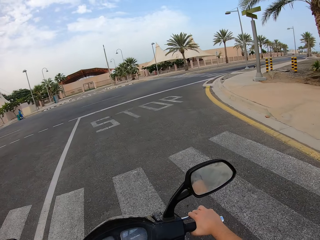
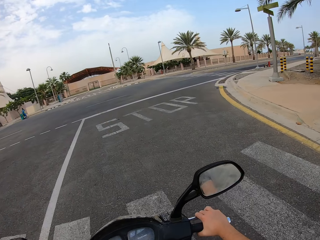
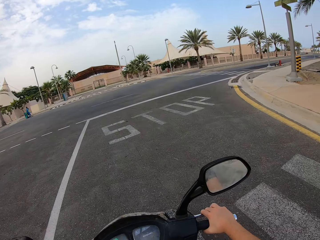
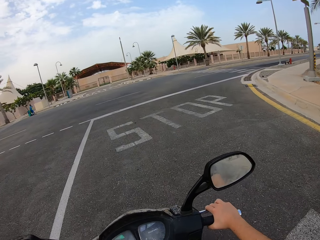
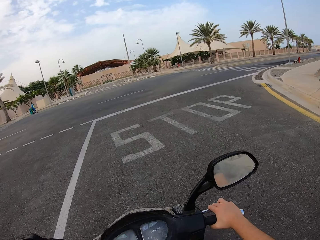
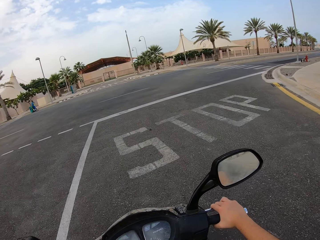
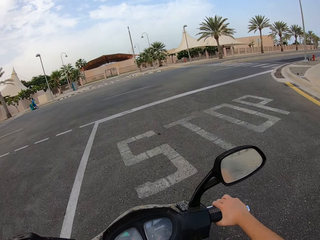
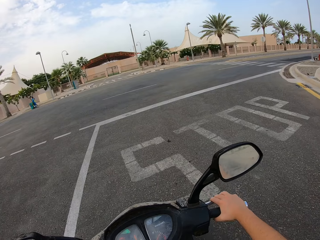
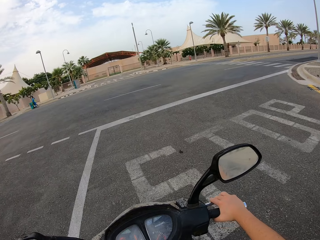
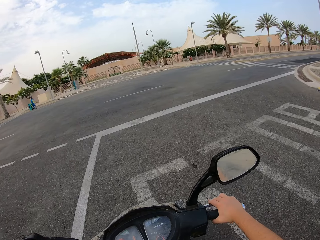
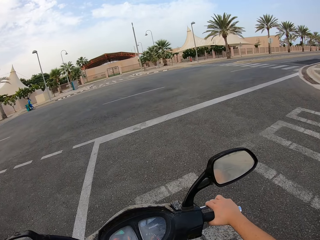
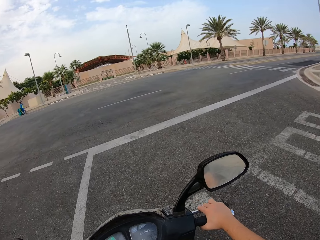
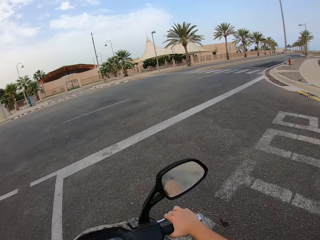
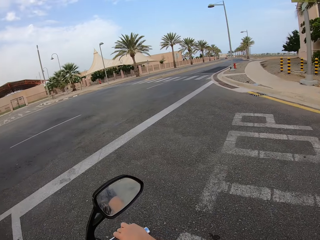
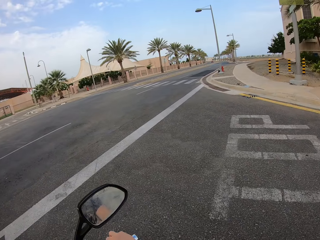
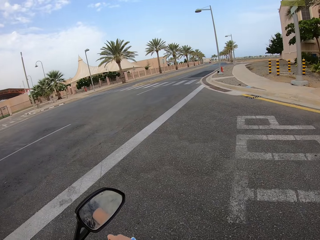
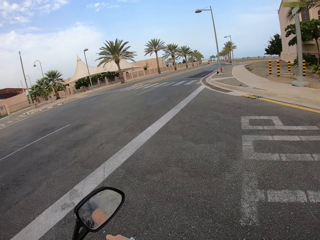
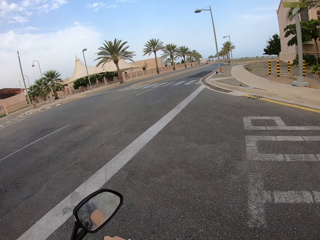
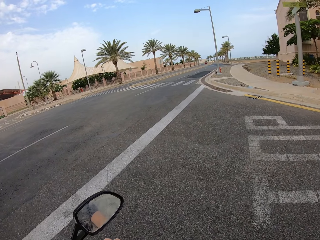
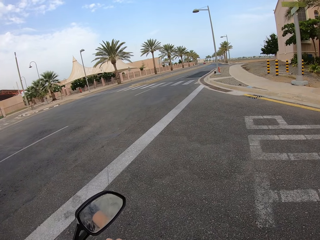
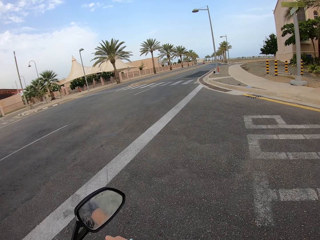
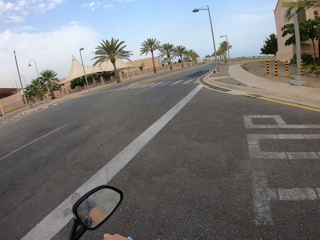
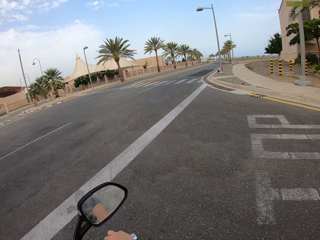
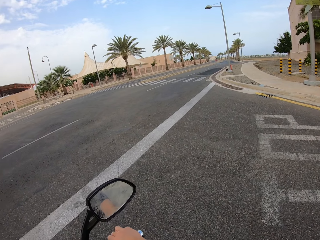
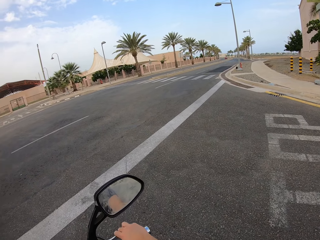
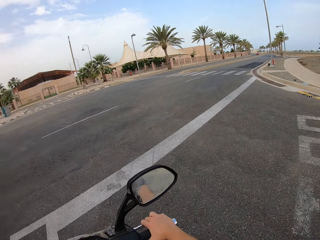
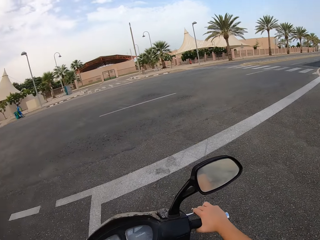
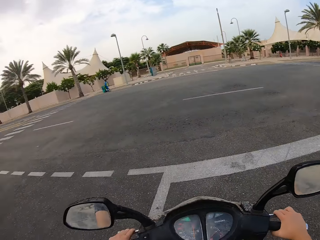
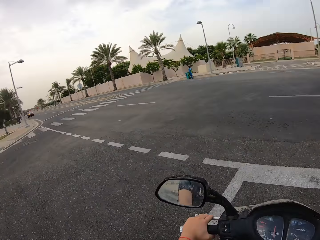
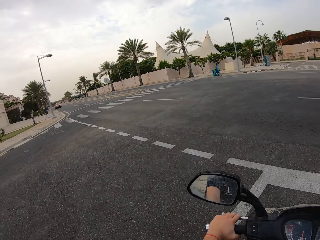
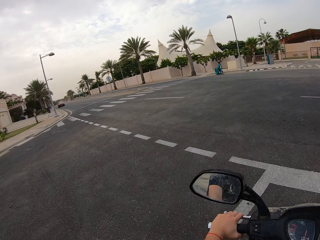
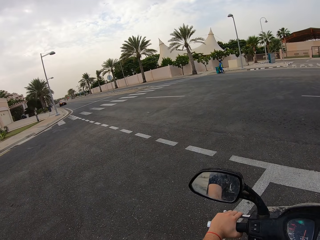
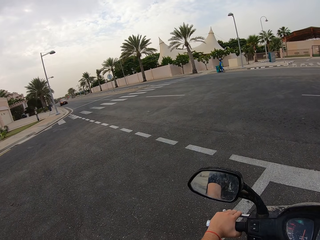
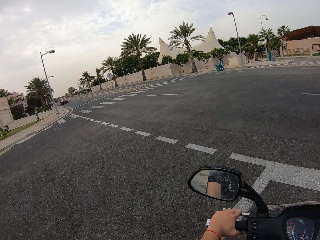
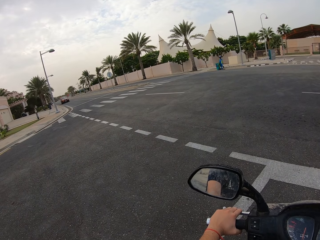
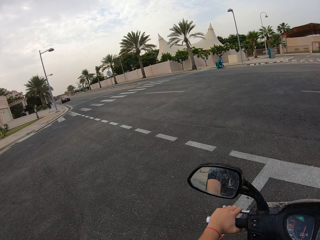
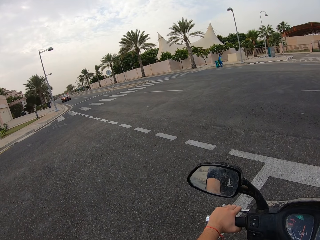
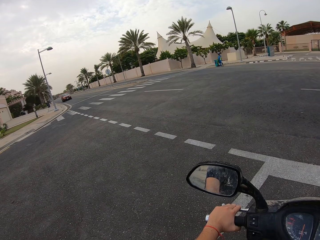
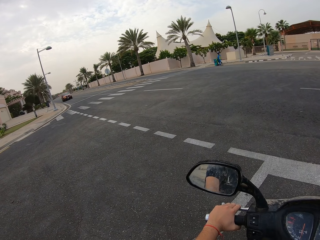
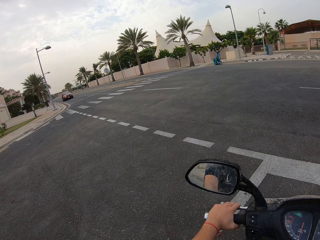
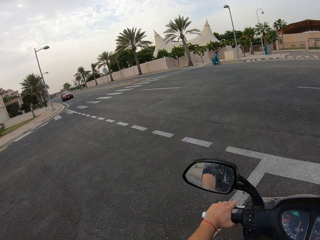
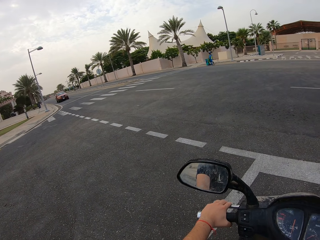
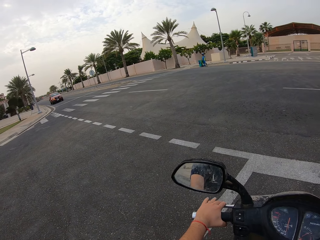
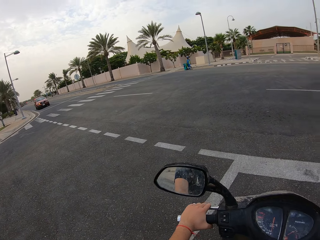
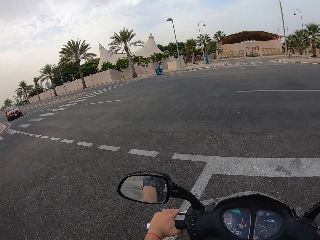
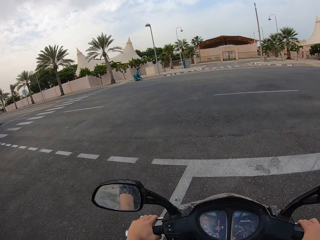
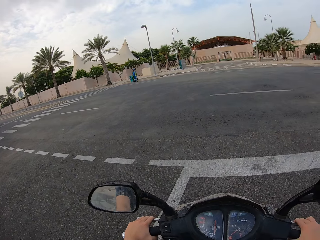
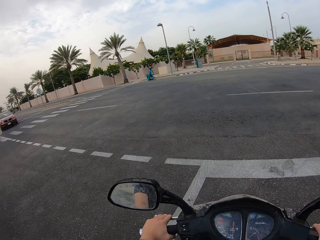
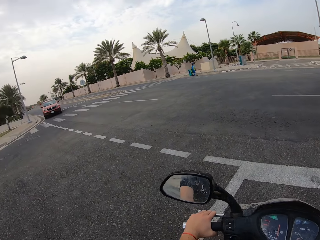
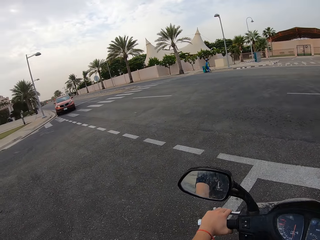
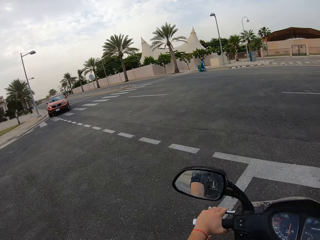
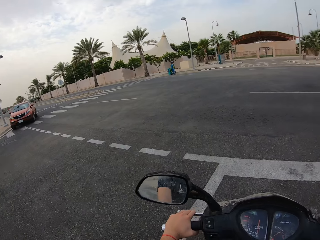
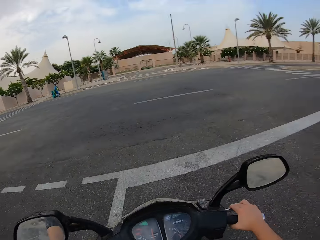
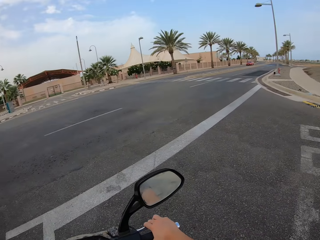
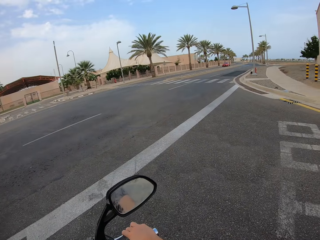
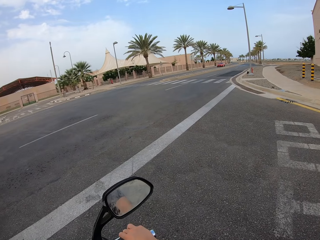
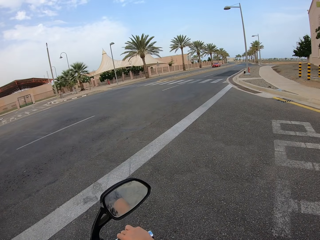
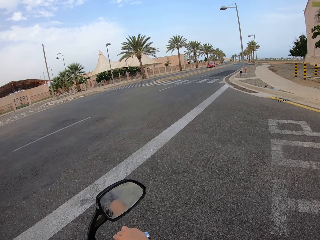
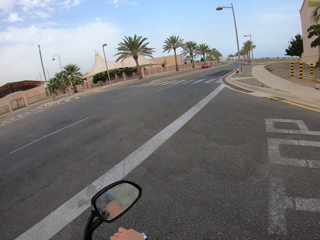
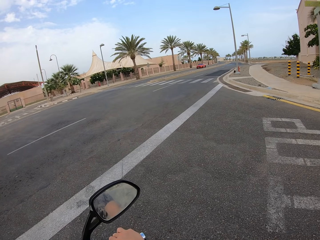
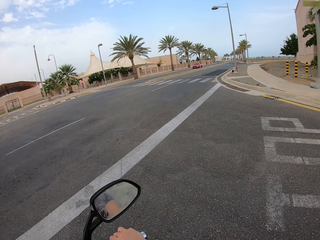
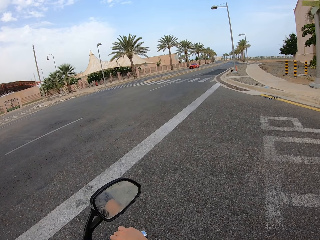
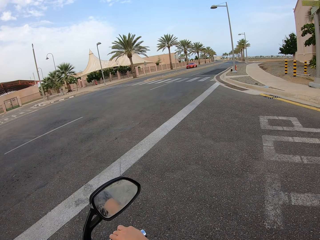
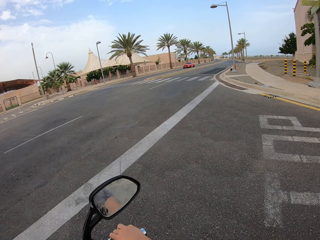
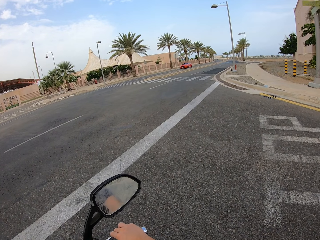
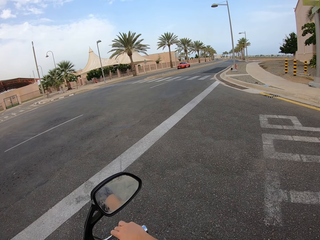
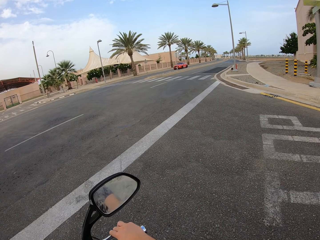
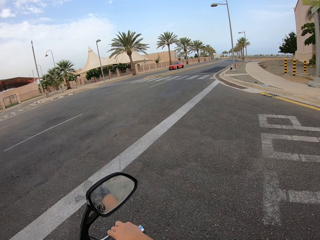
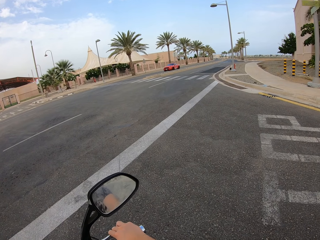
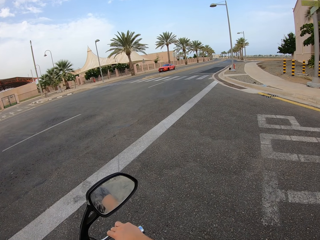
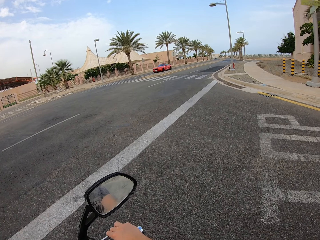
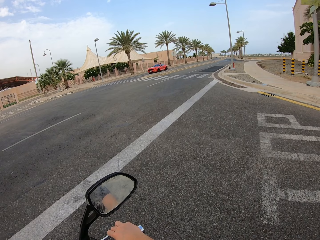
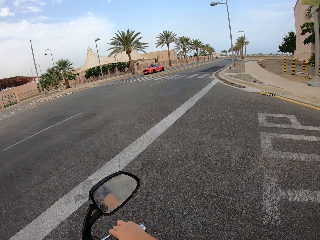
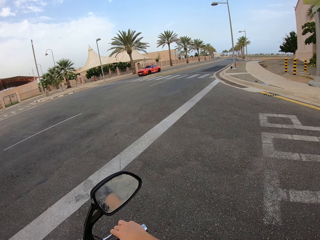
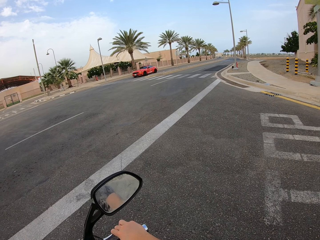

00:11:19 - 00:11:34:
The camera wearer stops the motorcycle on the road. They look around. They look at both sides of the road.

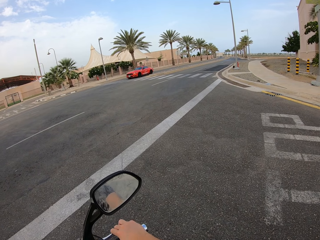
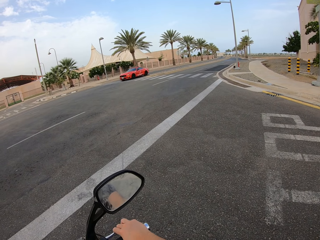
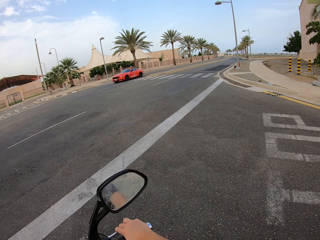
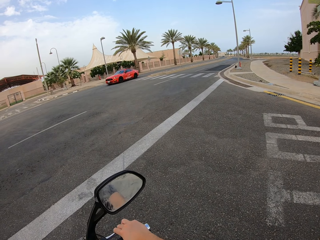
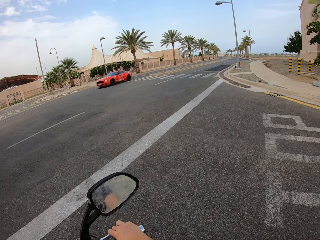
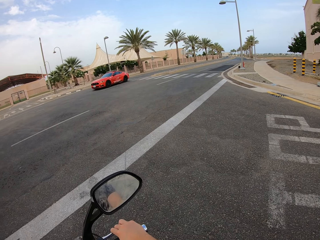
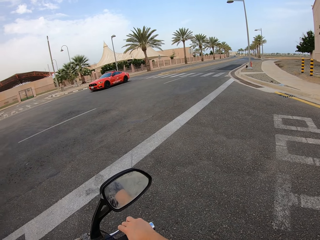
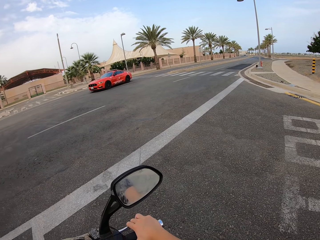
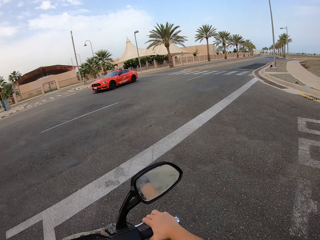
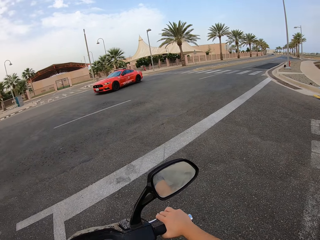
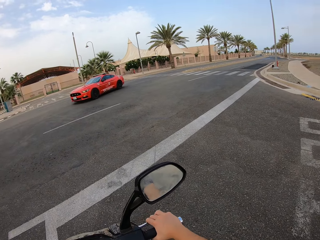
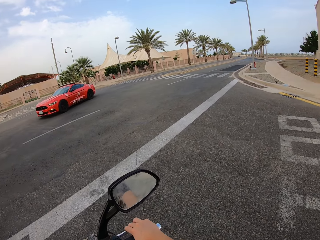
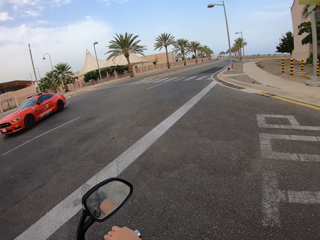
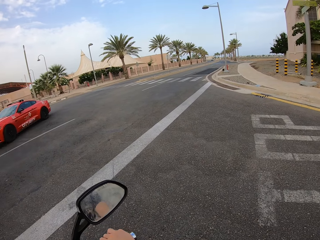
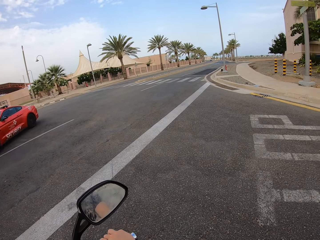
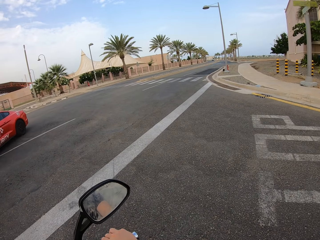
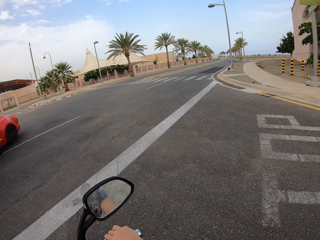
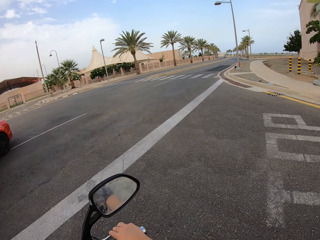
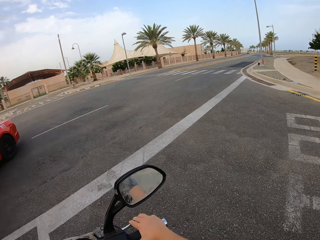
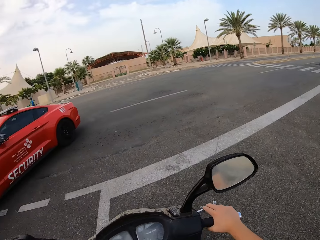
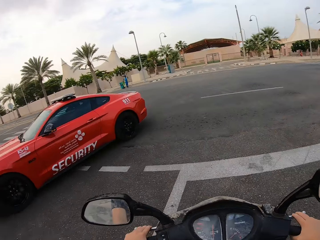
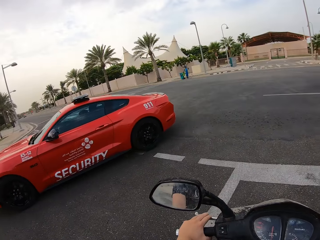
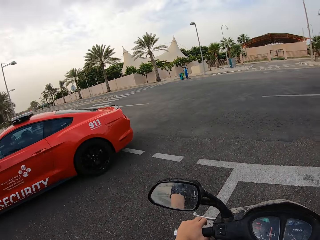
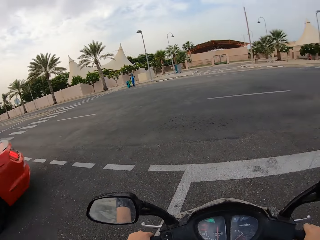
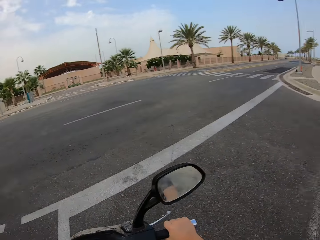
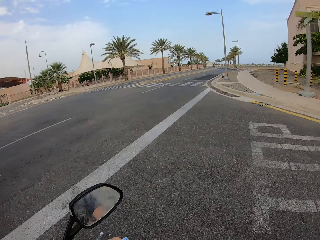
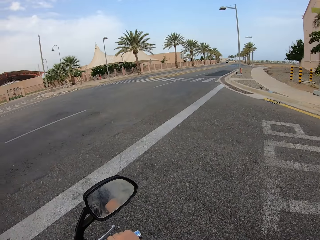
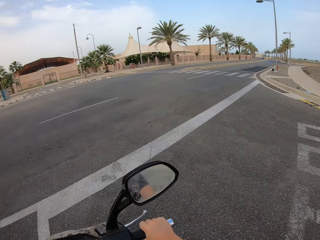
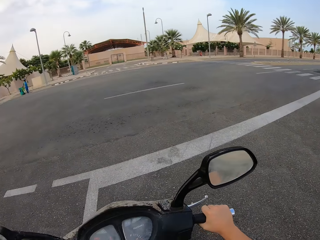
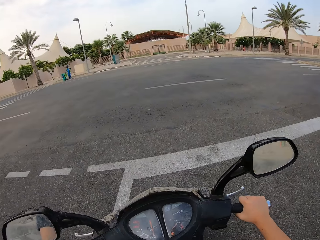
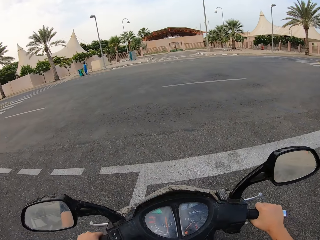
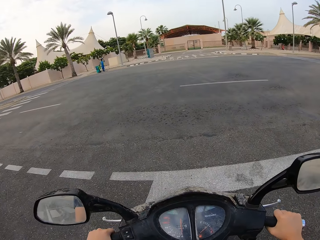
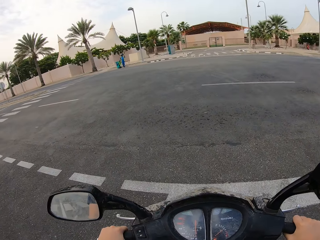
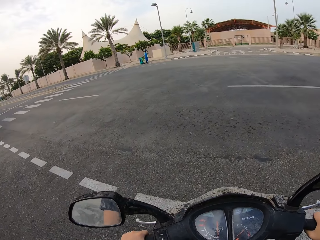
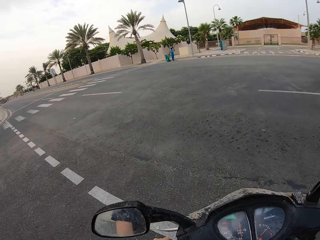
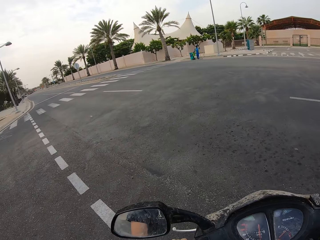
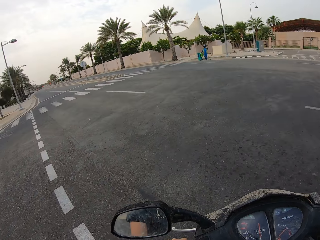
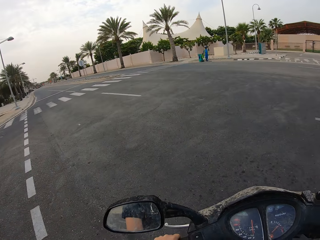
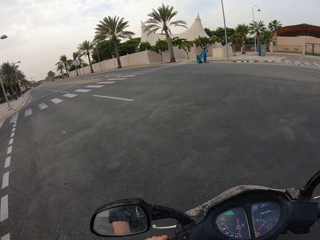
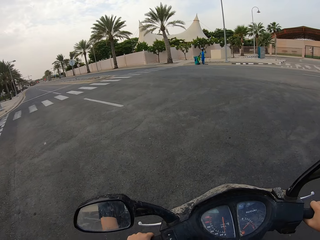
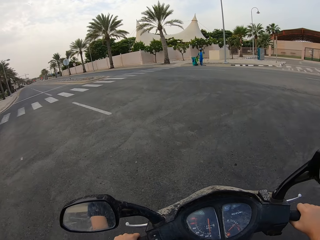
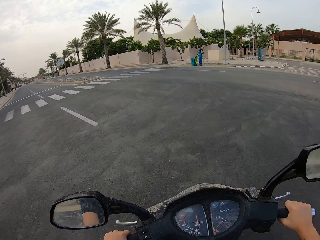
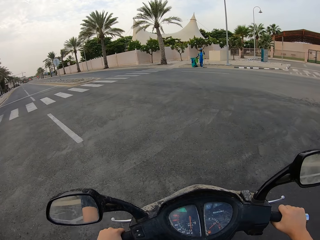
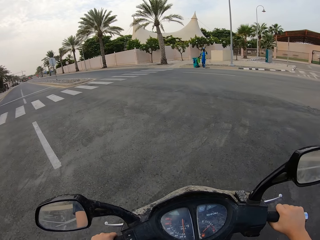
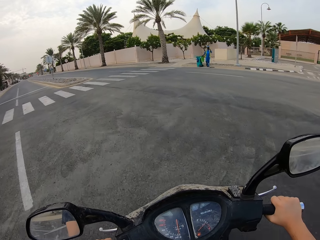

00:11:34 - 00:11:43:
The camera wearer looks around. They turn to the left side of the road.
